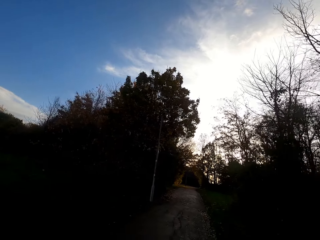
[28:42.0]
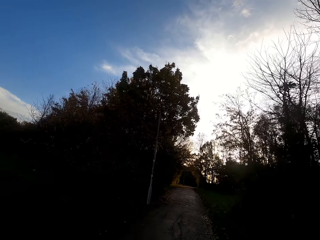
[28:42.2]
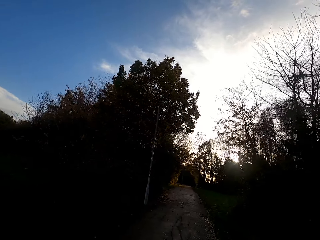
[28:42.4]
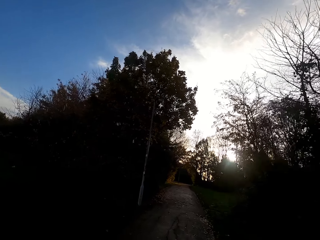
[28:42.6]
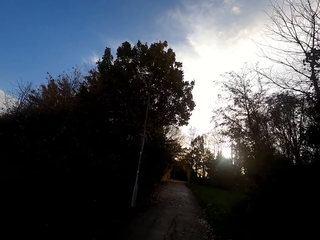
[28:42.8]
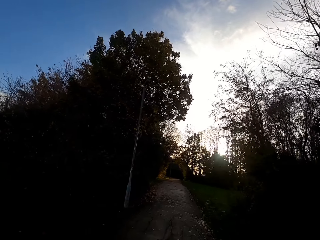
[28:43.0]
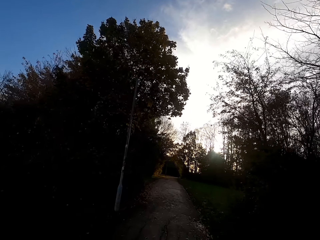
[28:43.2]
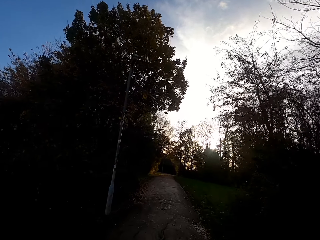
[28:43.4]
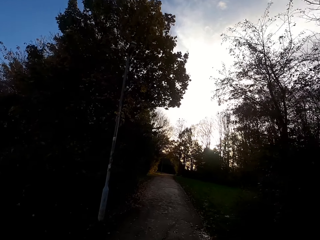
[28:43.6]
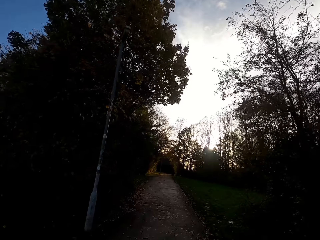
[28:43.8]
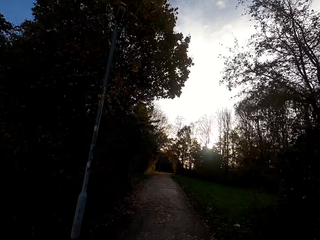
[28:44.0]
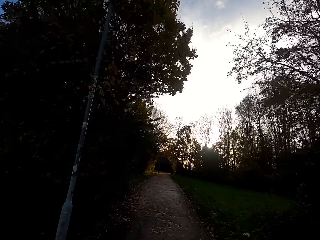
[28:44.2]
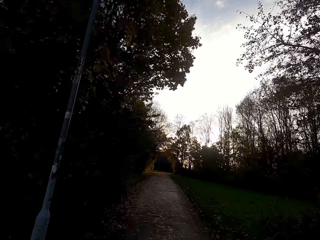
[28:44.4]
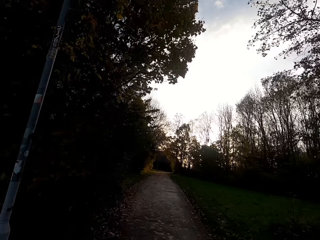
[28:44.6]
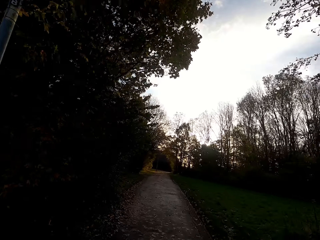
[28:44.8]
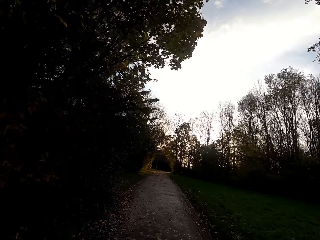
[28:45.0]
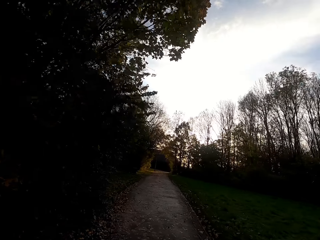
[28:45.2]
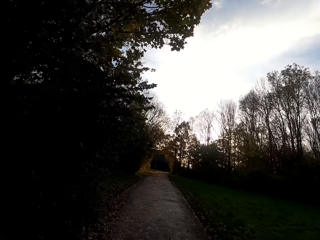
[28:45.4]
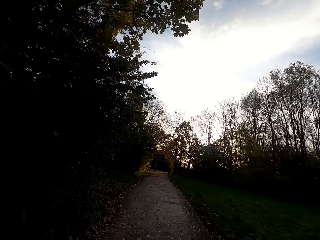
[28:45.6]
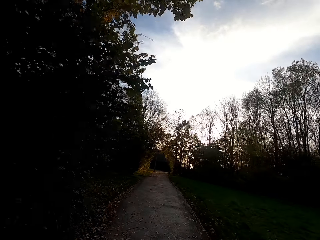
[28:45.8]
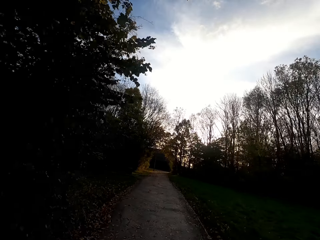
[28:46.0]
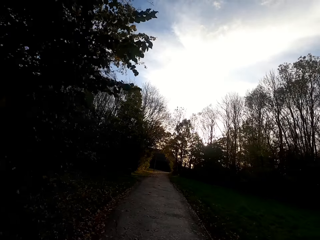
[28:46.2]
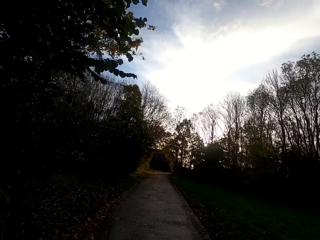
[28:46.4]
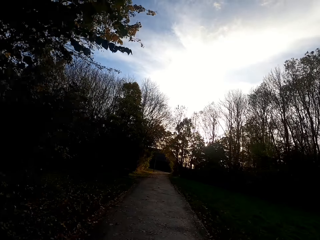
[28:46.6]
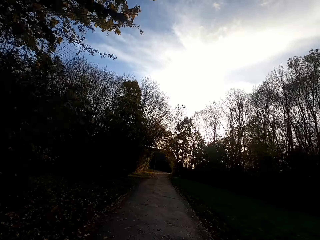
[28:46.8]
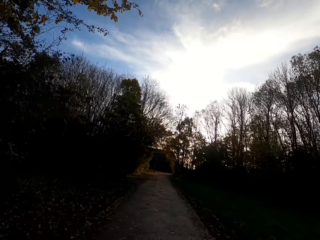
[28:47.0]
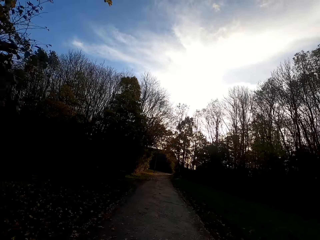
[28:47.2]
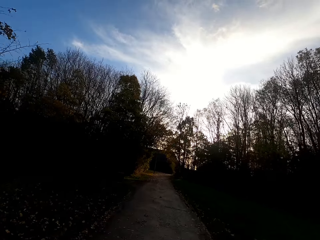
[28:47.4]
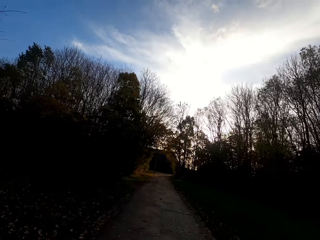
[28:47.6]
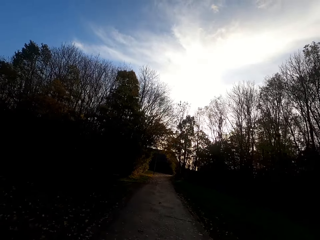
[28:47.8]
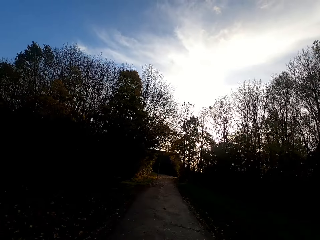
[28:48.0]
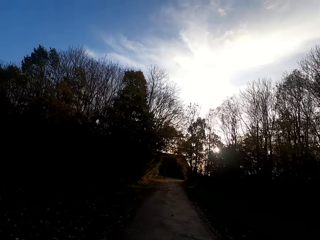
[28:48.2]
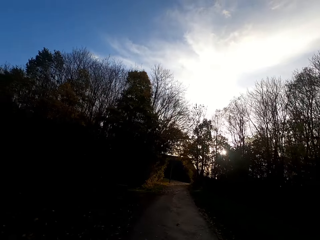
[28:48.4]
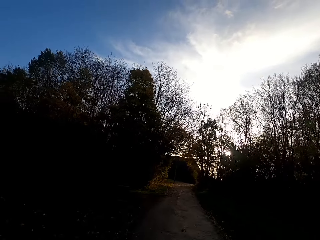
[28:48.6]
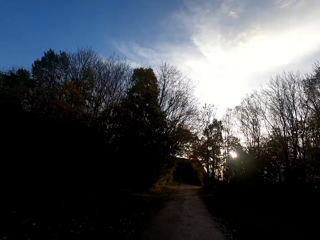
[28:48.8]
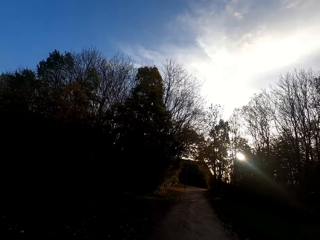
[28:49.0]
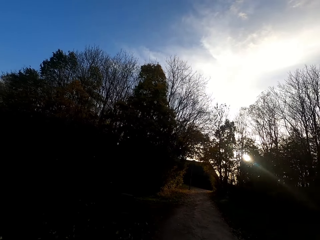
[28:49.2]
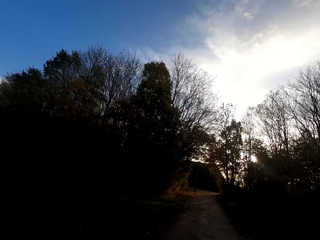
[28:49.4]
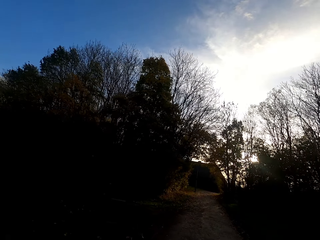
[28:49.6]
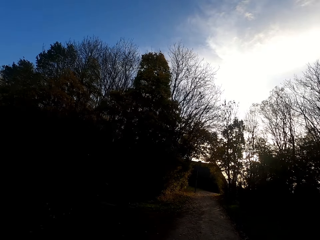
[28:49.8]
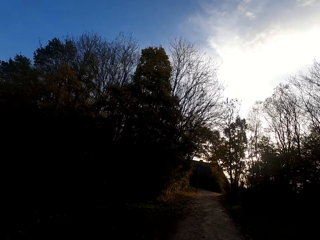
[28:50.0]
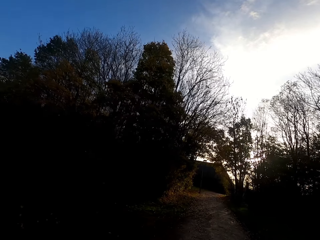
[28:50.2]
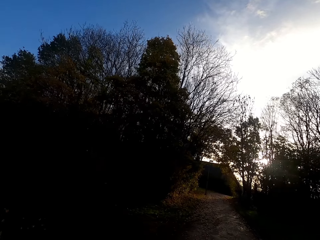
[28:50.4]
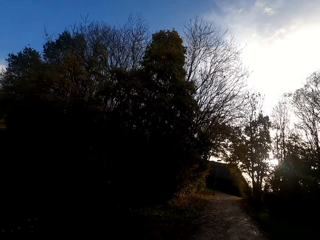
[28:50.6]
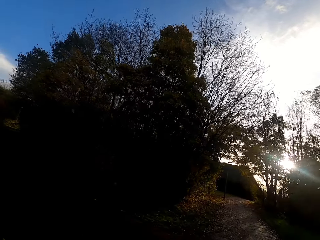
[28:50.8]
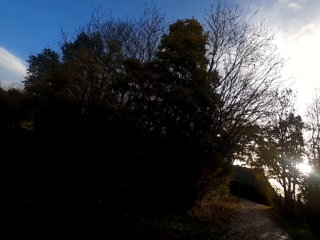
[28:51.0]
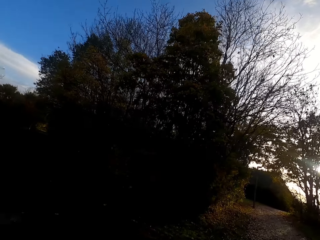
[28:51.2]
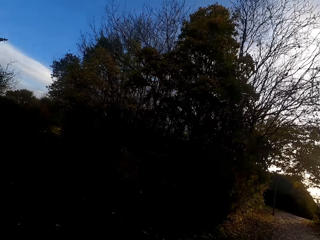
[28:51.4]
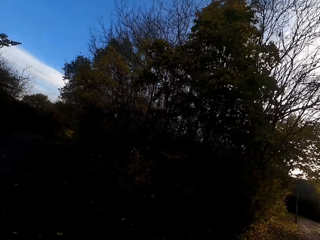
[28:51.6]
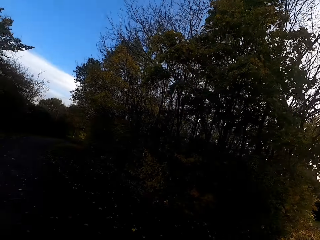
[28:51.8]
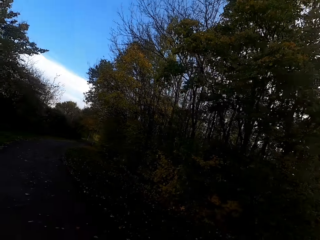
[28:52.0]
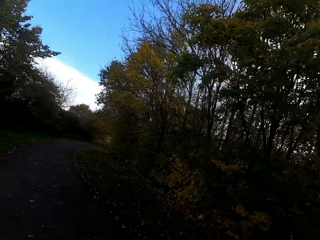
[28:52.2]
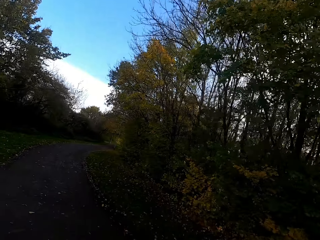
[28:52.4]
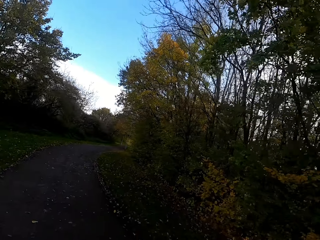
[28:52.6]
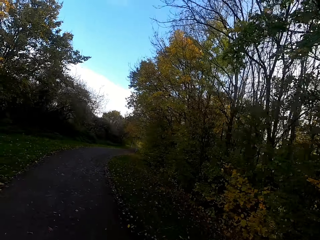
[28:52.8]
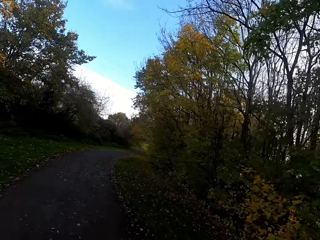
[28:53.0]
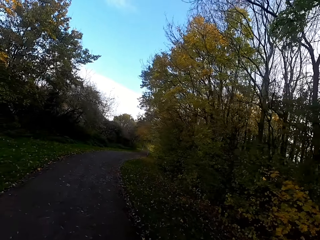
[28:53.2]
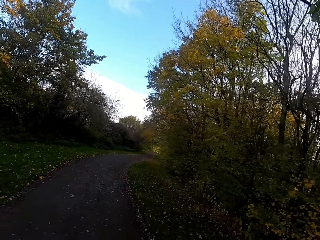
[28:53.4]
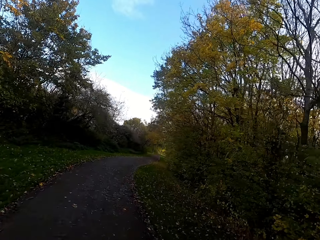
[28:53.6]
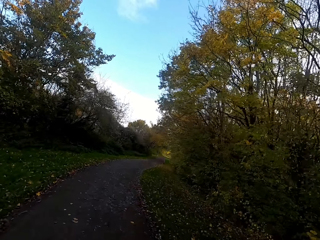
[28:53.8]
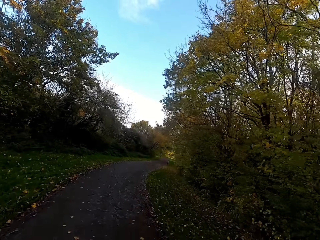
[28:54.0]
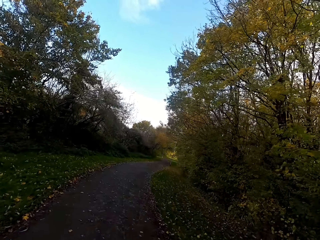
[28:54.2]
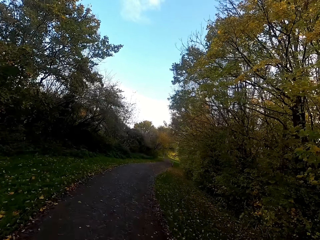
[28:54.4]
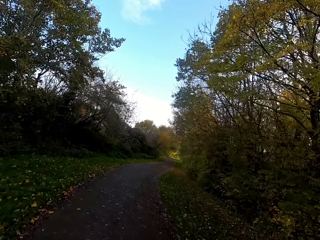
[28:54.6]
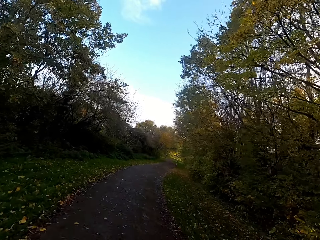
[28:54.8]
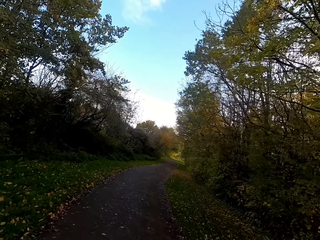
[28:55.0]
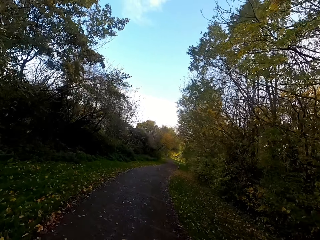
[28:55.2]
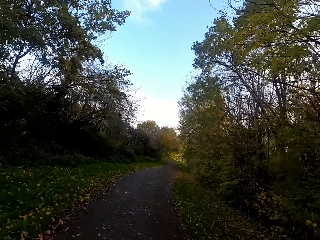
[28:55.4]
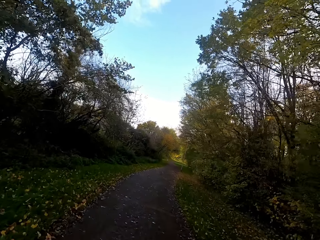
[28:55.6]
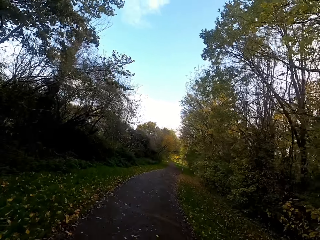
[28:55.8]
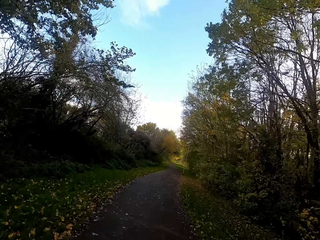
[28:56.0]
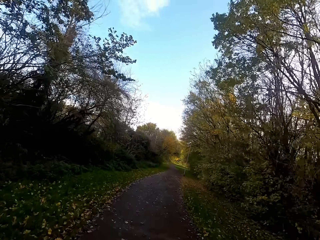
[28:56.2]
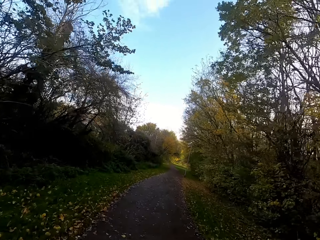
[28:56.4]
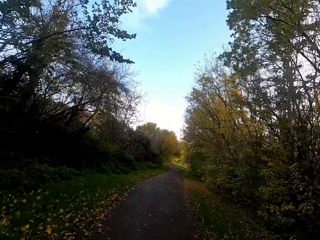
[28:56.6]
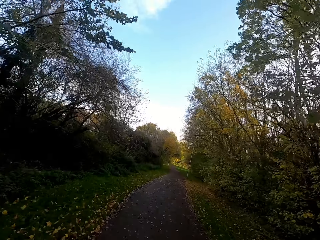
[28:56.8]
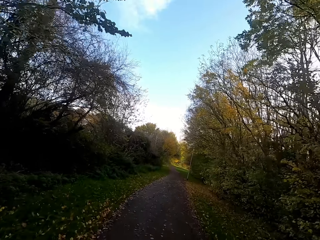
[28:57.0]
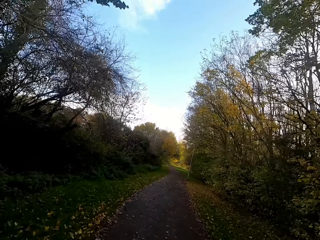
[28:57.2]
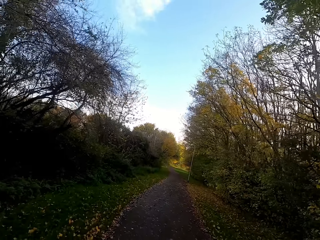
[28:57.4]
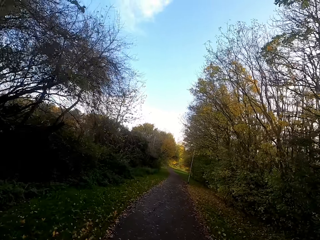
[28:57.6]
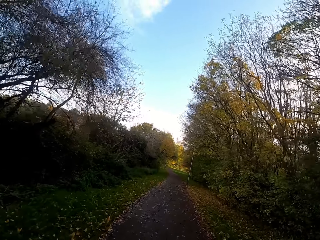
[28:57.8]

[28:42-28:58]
The camera wearer runs forward. They turn left. They run right.

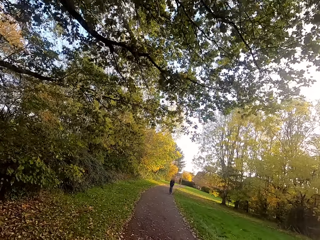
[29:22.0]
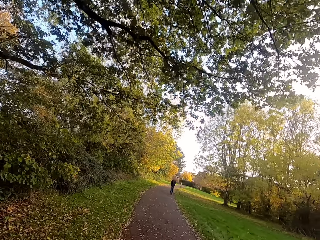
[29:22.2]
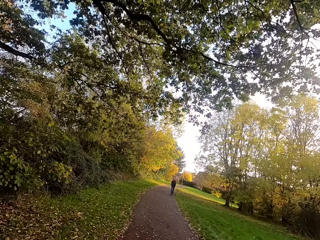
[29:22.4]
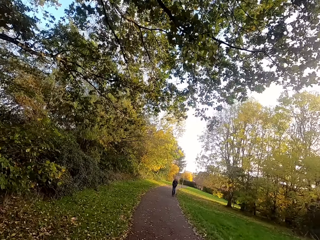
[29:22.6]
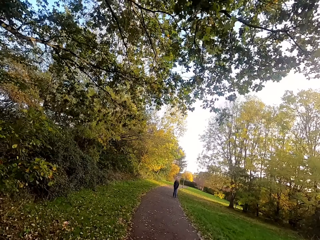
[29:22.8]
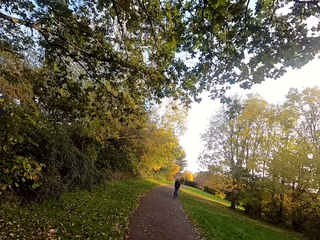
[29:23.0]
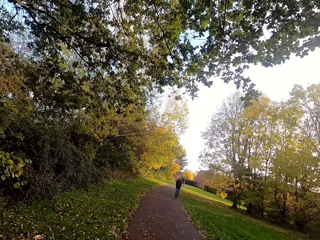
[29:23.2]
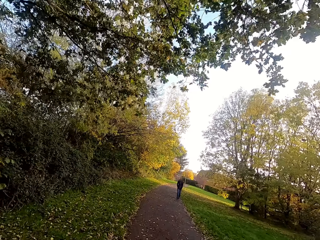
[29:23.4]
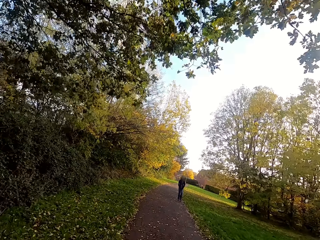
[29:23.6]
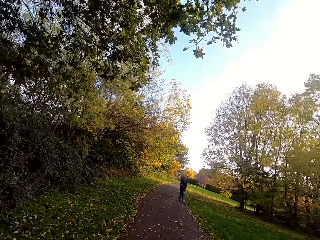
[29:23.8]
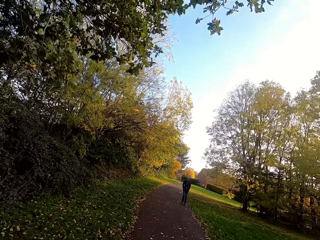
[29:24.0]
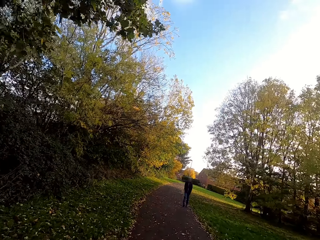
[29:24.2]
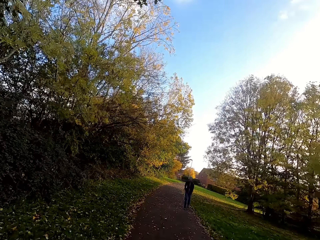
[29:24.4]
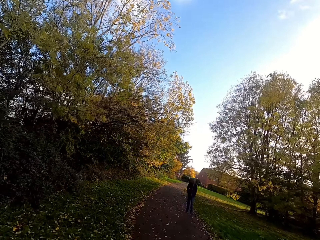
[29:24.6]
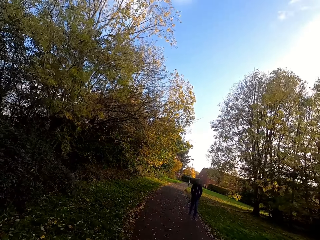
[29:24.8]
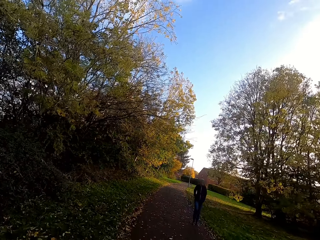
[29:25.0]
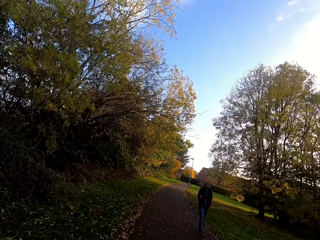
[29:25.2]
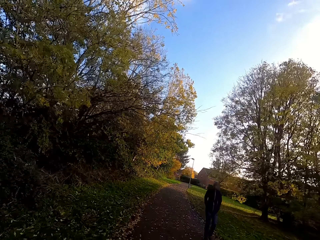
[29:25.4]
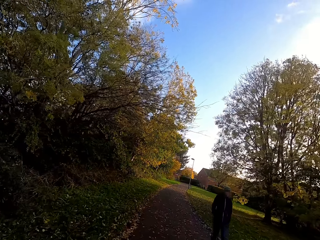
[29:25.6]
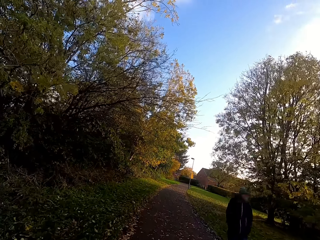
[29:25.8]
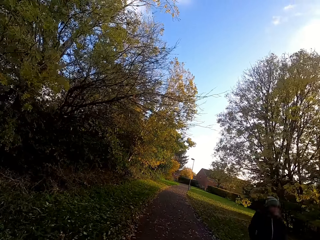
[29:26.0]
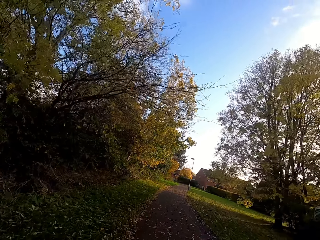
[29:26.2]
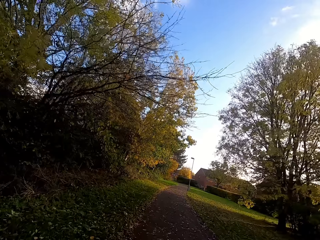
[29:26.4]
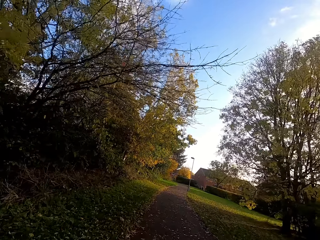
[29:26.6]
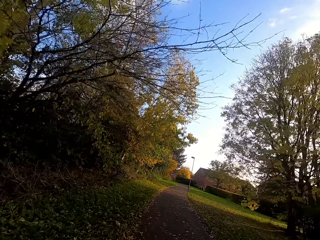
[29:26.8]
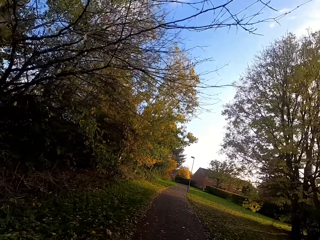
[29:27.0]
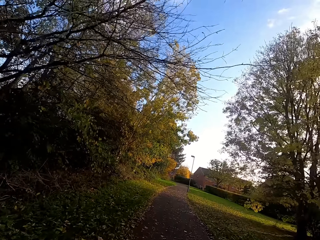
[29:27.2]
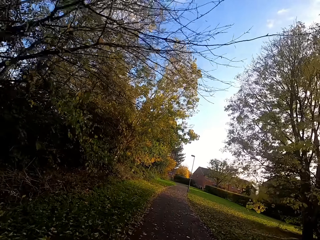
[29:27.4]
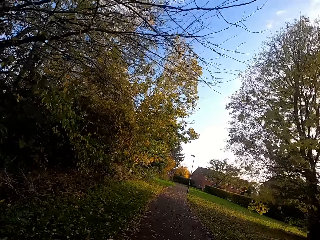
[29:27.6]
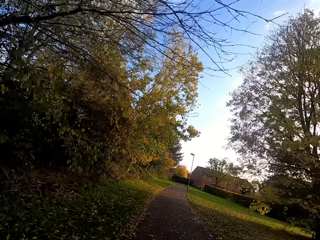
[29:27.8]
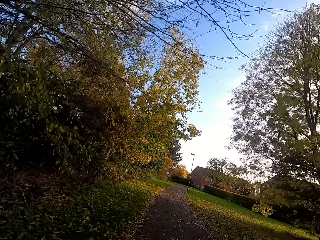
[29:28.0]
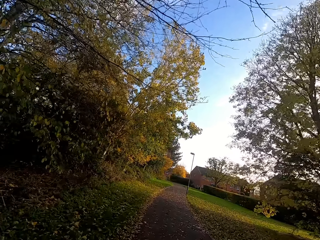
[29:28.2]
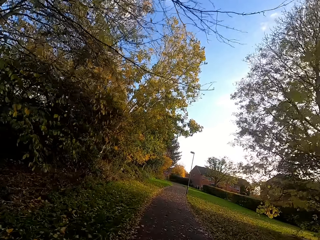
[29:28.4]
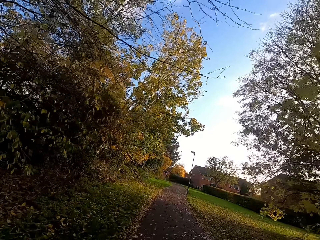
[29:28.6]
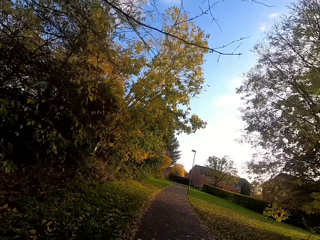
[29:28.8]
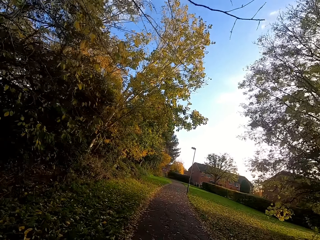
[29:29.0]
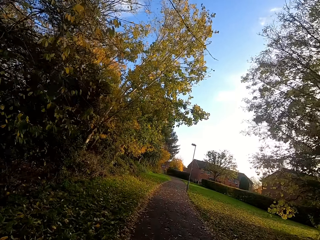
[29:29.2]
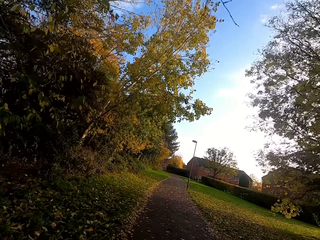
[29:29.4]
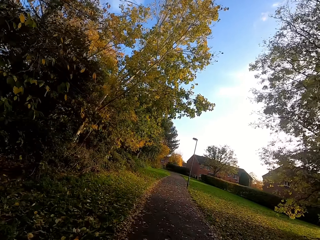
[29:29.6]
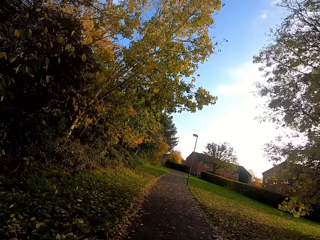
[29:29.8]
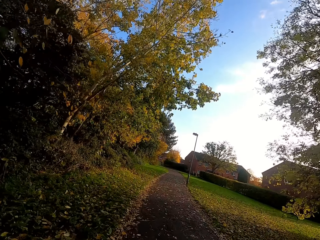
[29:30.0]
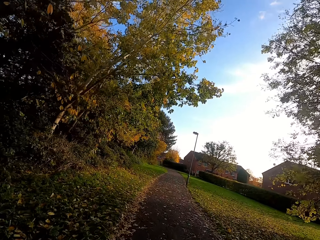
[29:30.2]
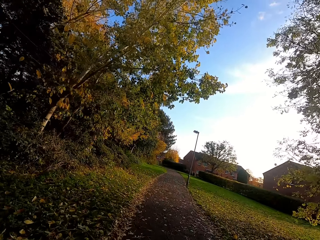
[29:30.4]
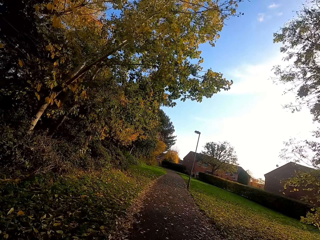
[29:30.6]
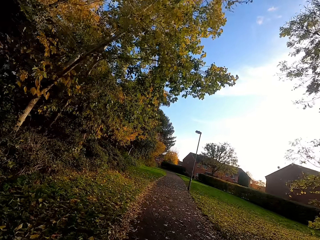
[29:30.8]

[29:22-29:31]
A person walks along the road. The camera wearer runs left.
